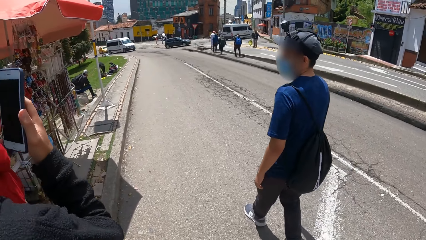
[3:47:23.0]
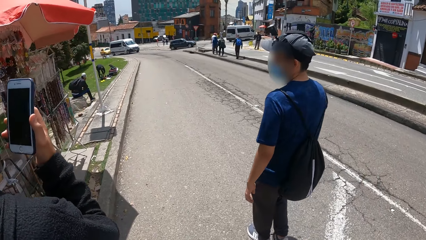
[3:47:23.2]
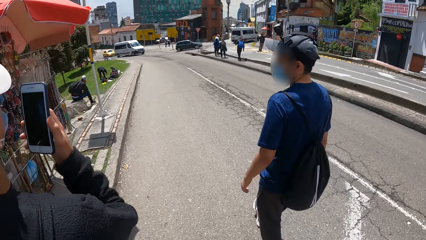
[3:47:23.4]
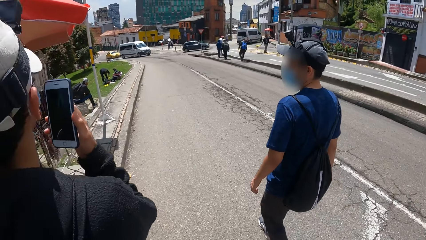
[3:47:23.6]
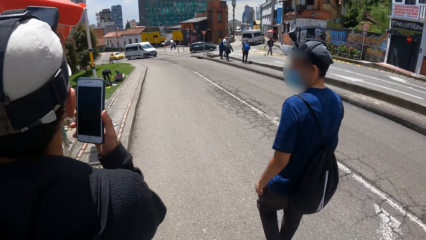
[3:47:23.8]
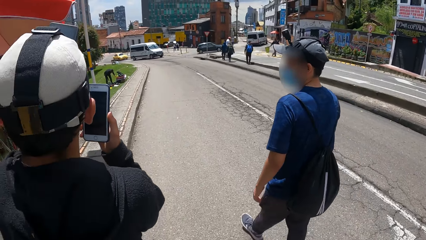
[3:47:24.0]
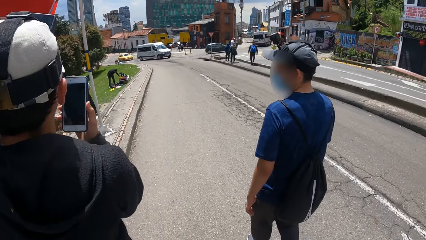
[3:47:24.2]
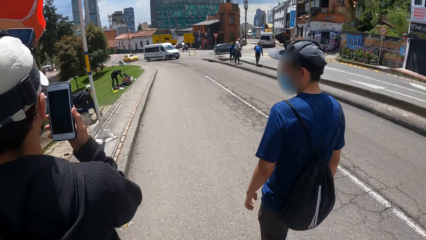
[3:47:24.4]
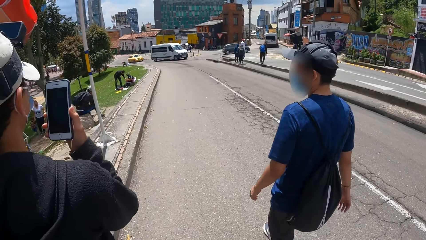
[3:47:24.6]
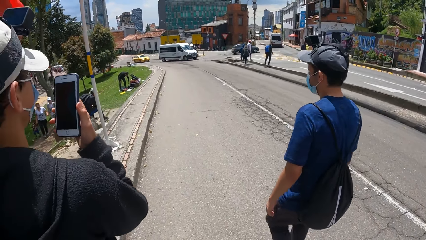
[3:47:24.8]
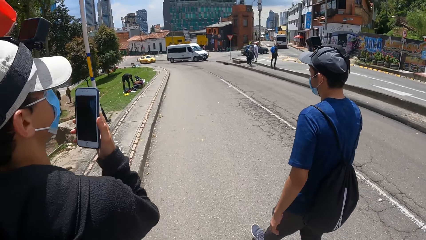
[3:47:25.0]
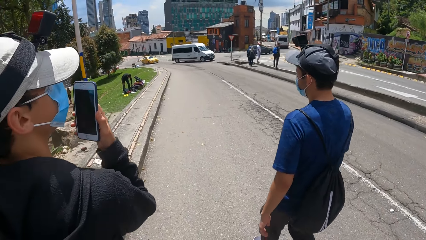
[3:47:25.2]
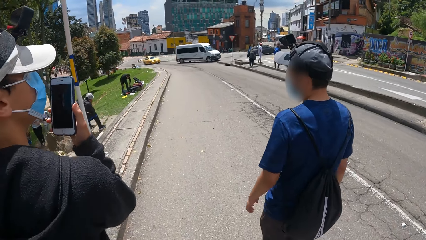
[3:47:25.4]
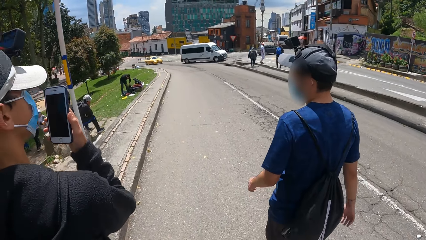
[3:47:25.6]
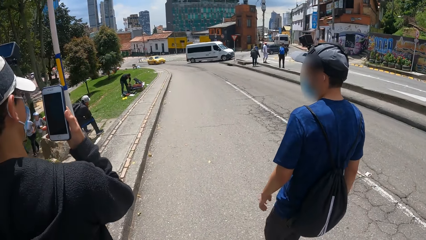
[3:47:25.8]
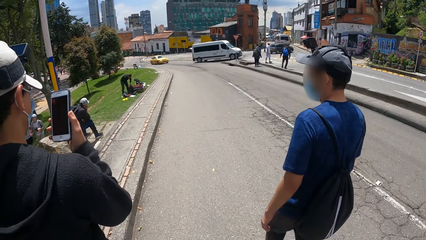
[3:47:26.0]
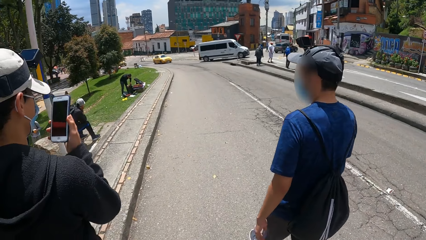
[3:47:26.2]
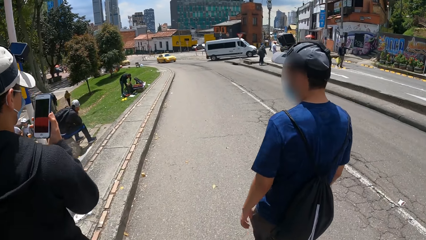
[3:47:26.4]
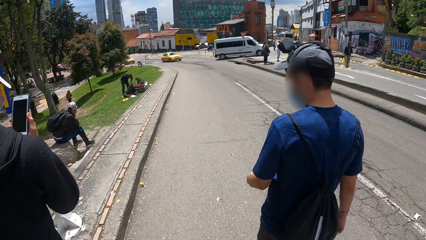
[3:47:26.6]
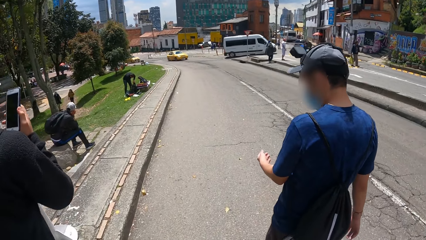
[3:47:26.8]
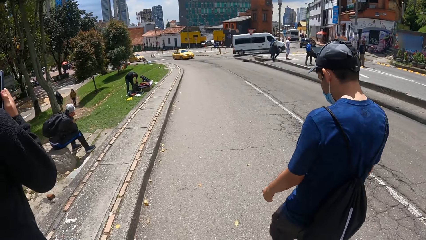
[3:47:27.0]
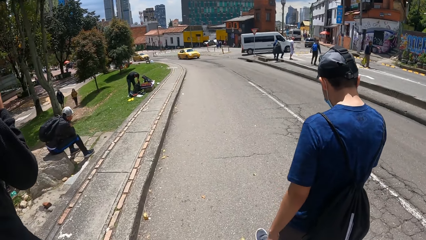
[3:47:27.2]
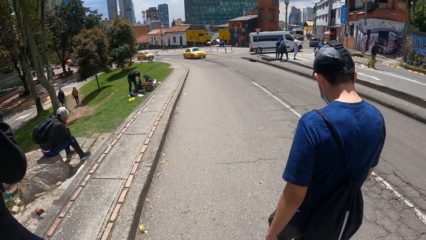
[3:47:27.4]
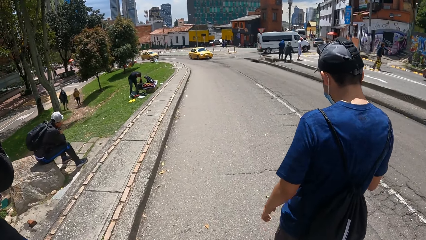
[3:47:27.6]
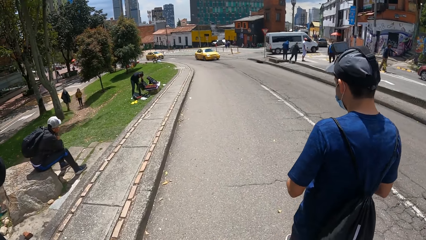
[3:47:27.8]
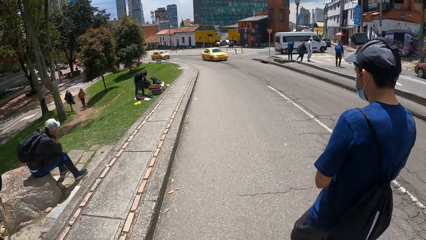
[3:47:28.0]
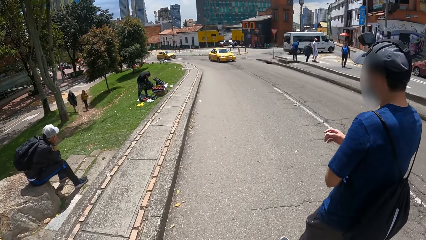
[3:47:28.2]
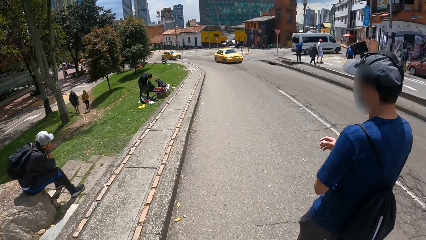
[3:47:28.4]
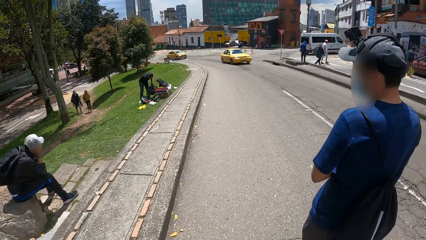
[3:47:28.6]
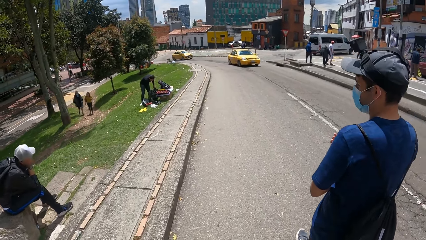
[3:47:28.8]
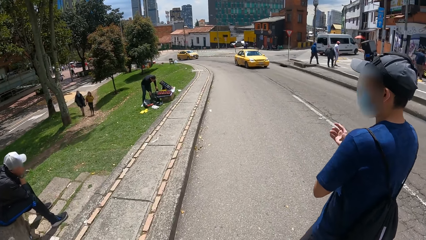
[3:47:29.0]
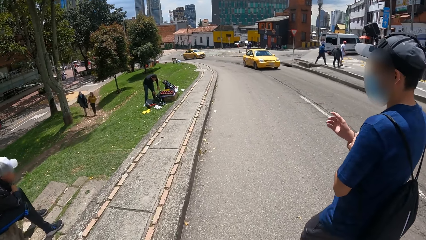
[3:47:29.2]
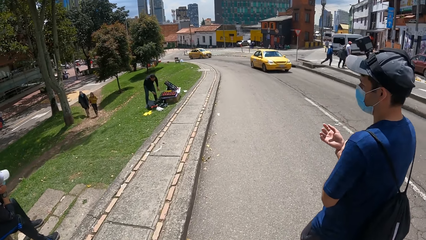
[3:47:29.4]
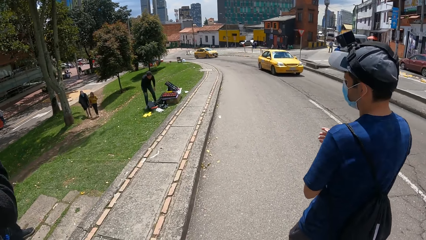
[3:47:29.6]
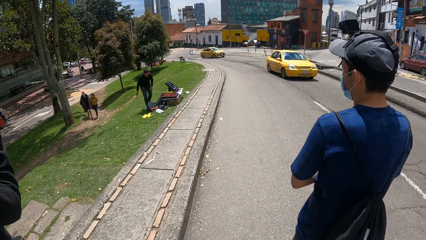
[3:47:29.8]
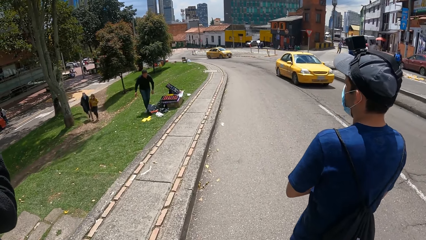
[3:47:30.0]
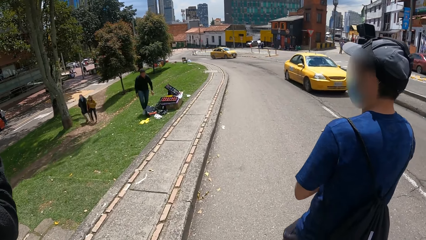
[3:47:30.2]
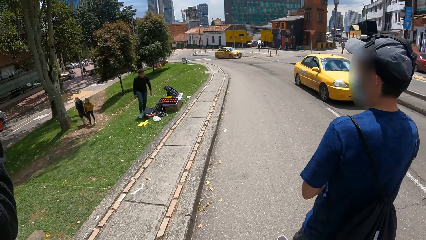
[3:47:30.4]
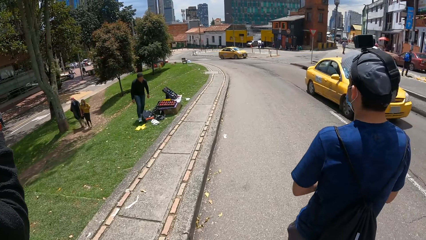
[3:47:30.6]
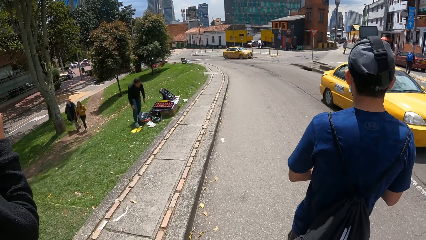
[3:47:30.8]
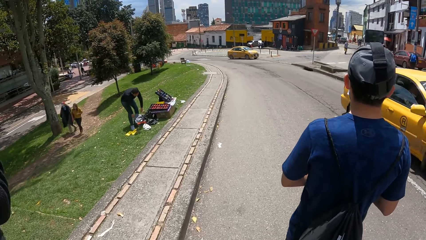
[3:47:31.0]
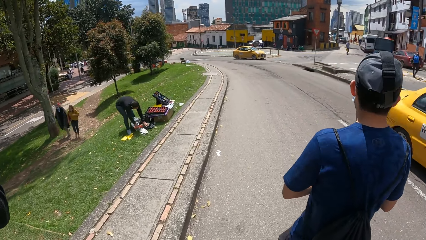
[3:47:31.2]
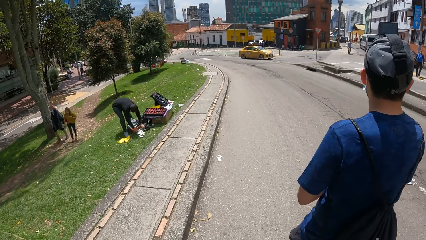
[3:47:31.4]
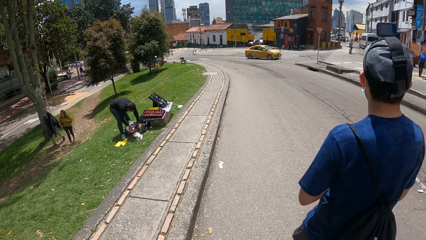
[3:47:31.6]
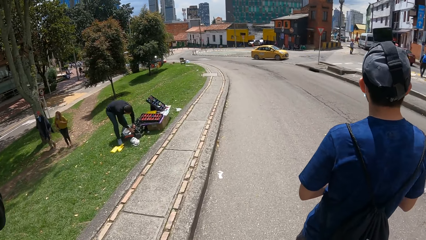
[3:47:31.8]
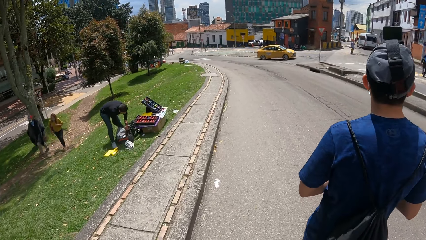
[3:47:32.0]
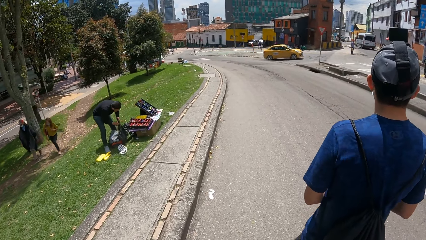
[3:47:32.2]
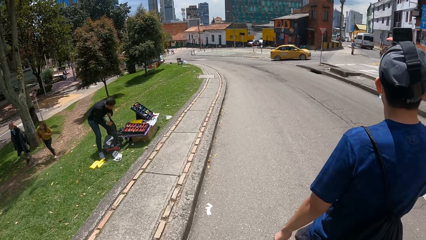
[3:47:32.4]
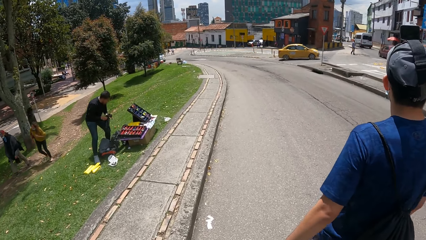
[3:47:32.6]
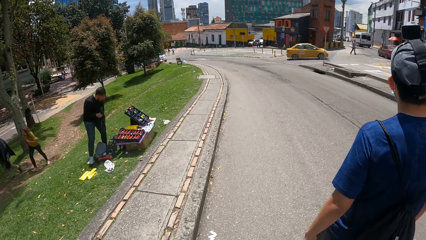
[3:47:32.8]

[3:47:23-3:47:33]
A man is on the road. The man walks on the sidewalk.

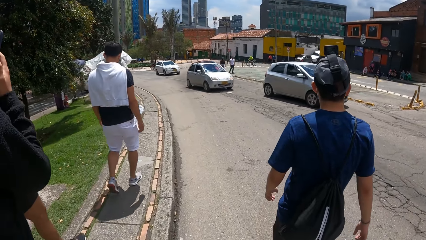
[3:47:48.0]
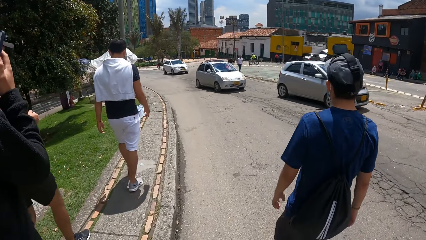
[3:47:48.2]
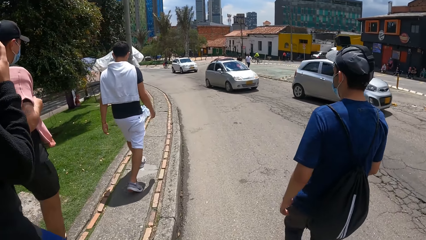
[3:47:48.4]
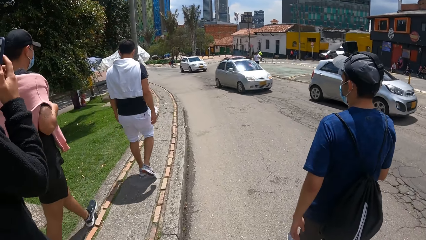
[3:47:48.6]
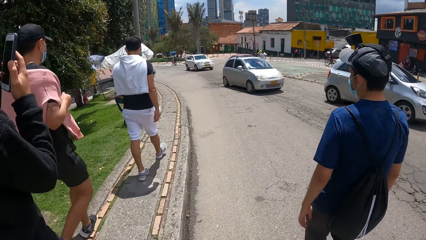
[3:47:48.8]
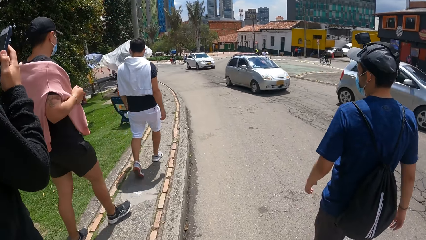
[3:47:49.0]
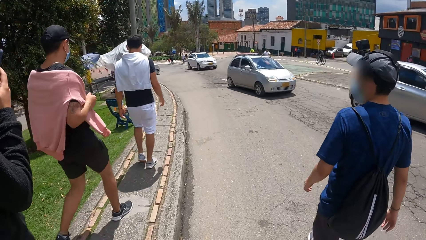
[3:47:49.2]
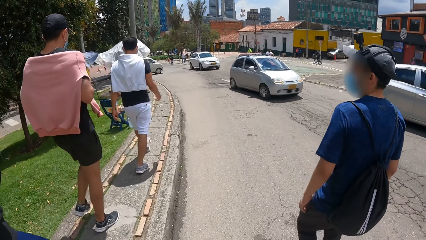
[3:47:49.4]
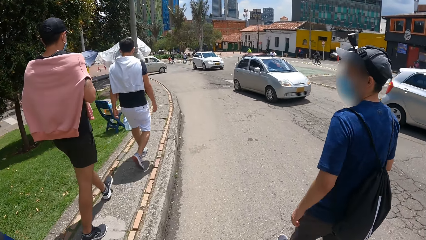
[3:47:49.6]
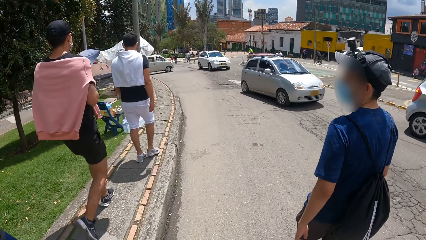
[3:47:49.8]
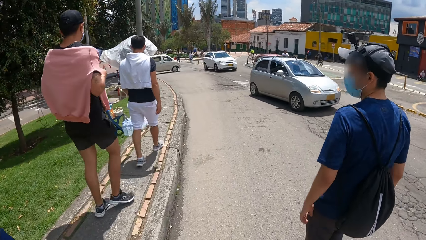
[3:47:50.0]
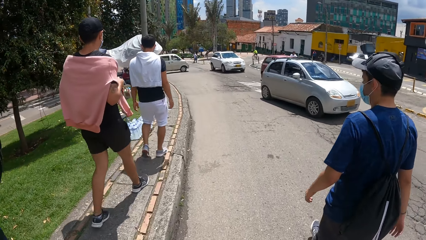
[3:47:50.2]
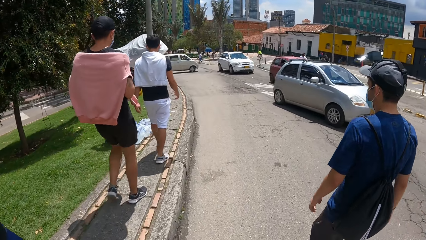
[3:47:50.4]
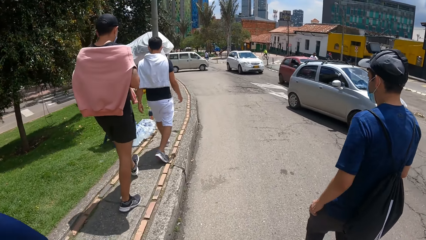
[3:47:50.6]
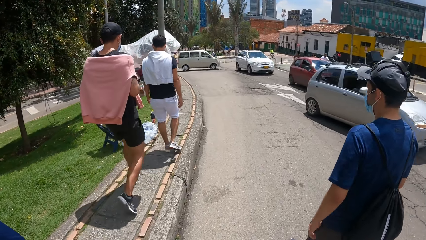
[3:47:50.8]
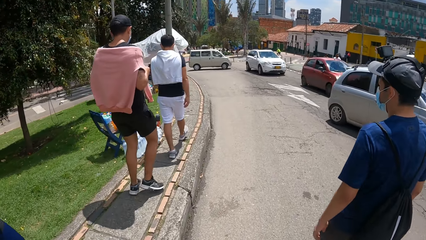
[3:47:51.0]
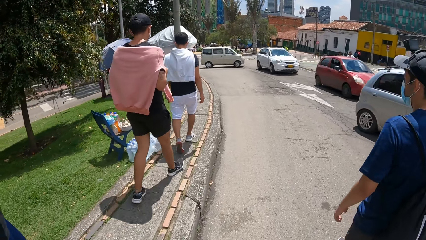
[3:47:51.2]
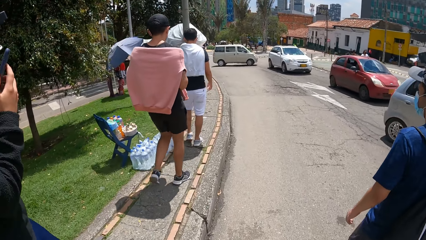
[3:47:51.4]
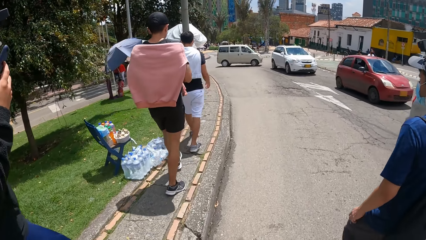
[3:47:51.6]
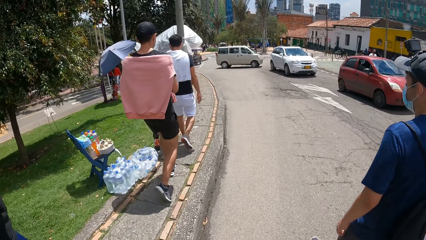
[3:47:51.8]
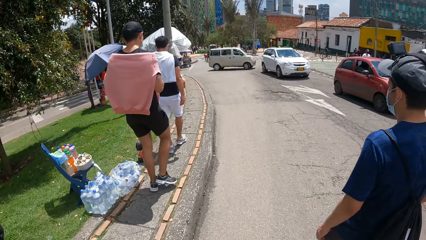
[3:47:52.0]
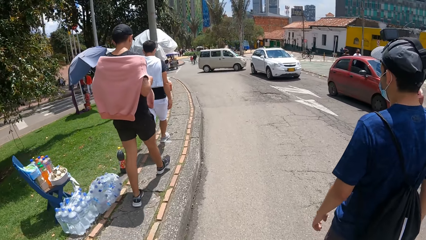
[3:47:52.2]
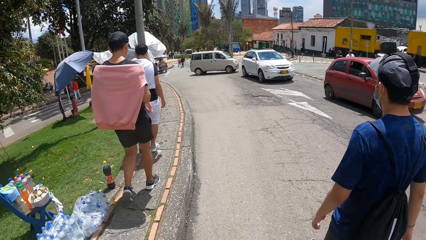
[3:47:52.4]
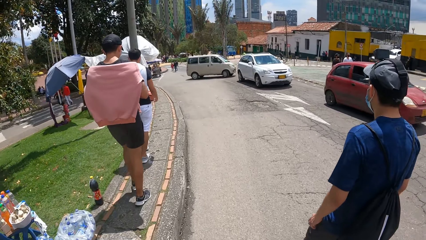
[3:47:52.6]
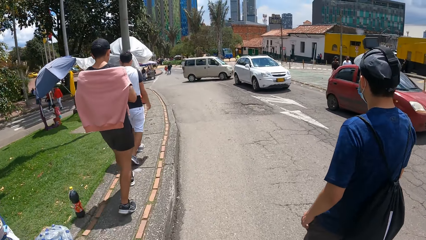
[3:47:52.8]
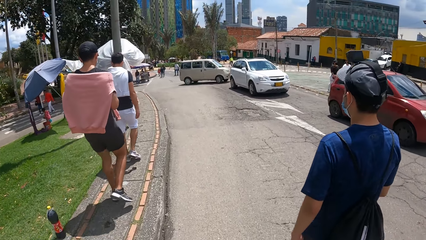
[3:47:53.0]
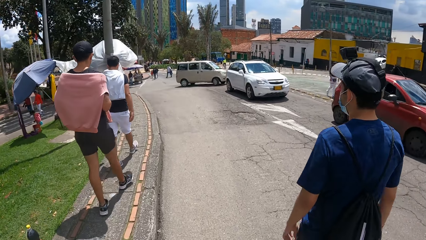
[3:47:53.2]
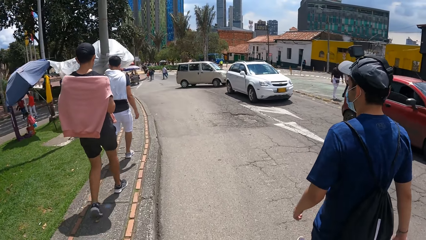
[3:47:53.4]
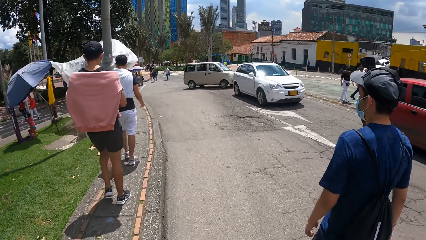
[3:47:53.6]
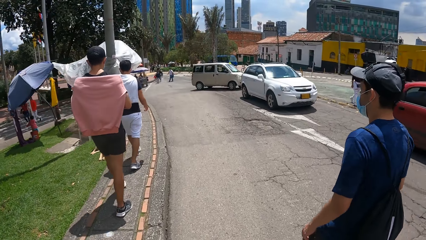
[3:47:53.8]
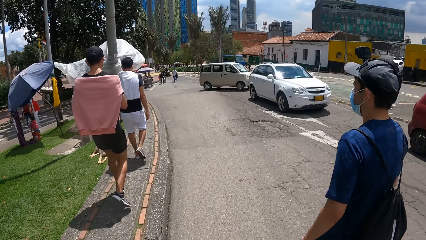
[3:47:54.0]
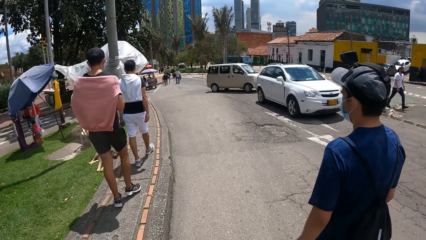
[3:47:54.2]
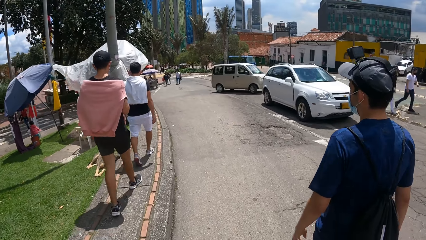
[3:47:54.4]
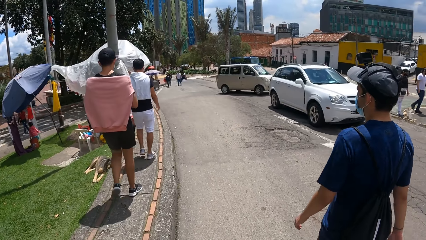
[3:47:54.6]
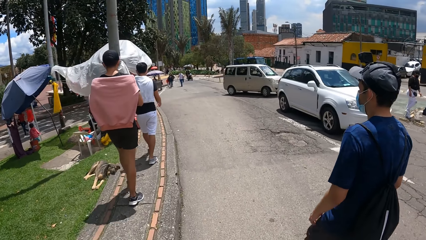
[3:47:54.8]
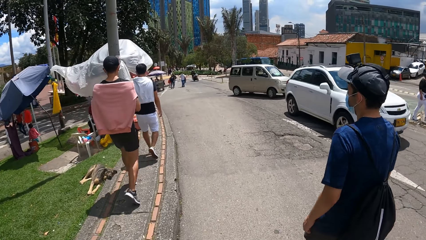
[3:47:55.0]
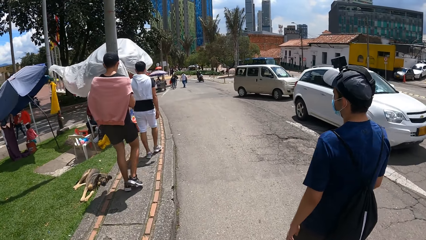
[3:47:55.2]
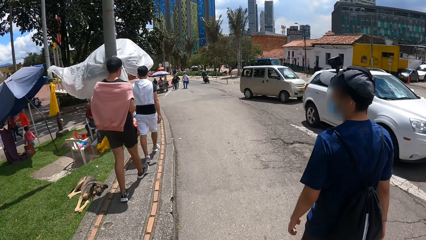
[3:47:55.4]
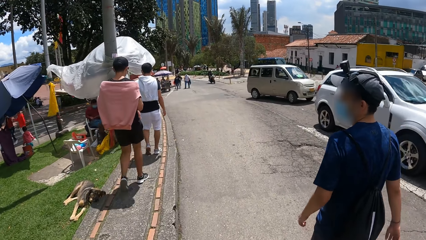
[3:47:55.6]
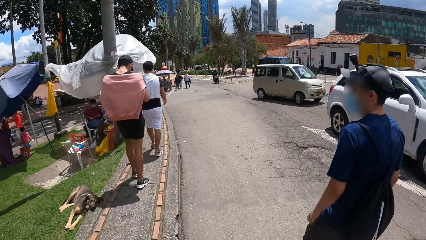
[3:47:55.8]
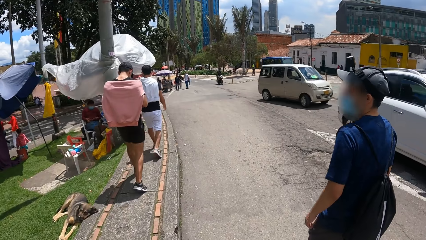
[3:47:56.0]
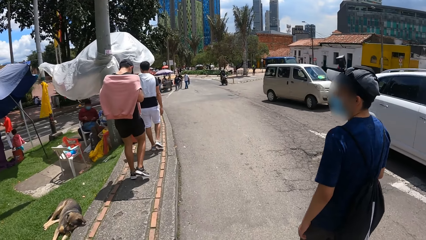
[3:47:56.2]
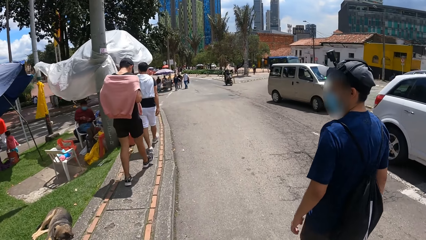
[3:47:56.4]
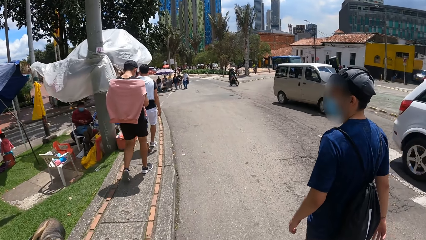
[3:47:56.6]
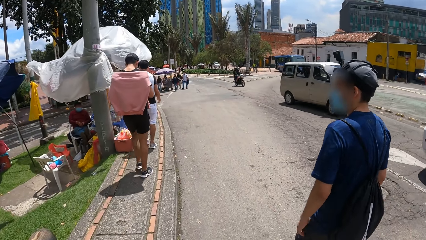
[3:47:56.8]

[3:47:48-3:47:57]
The camera wearer walks on the road.
